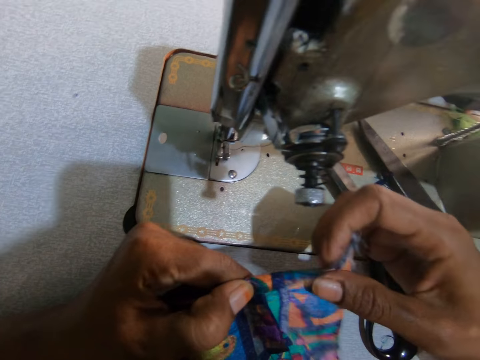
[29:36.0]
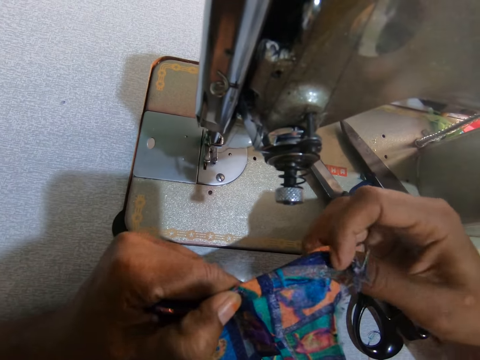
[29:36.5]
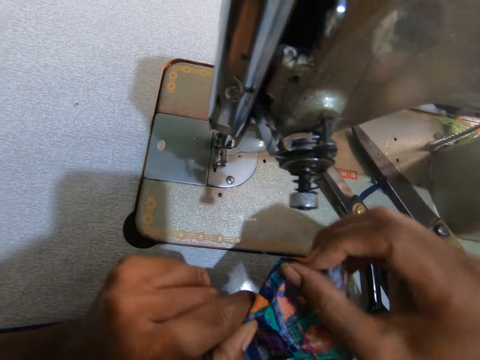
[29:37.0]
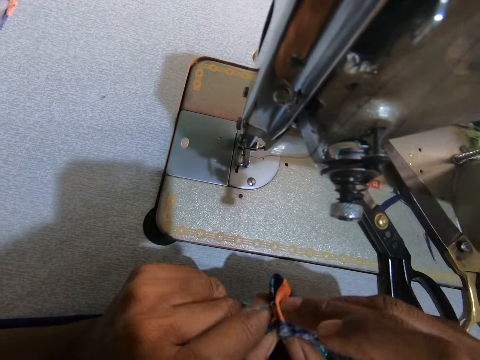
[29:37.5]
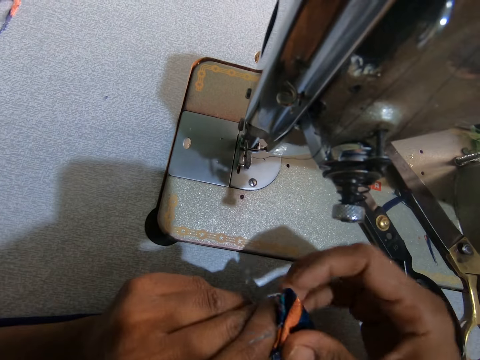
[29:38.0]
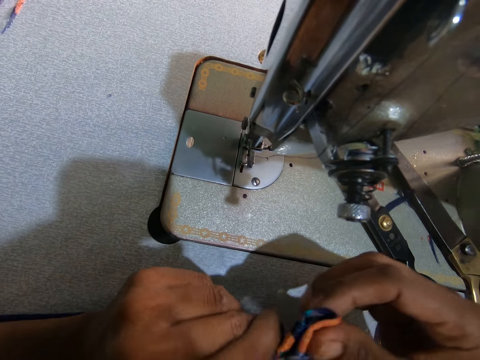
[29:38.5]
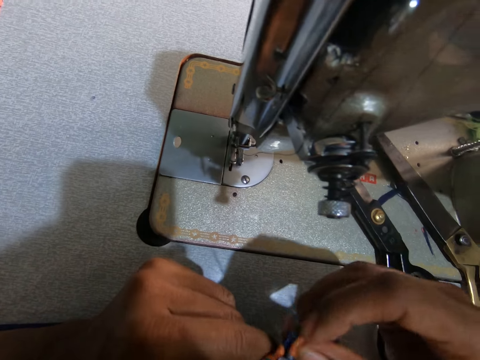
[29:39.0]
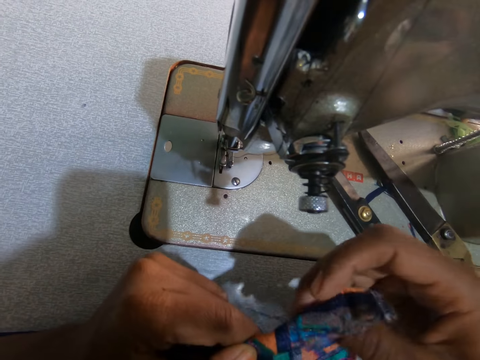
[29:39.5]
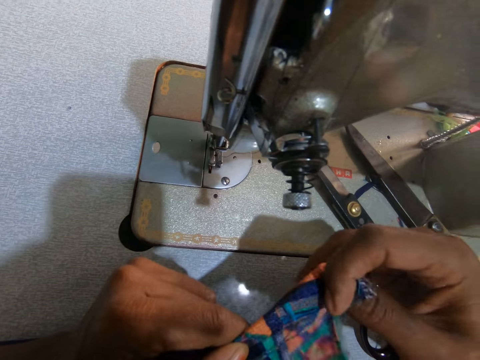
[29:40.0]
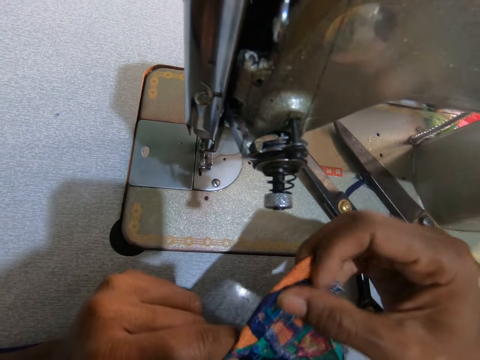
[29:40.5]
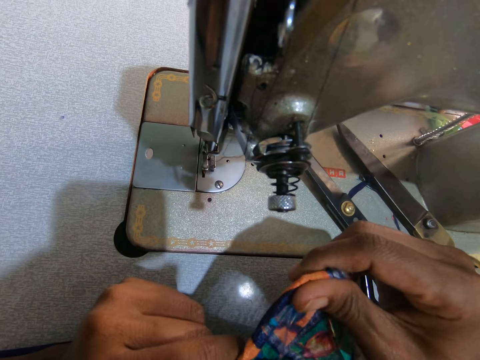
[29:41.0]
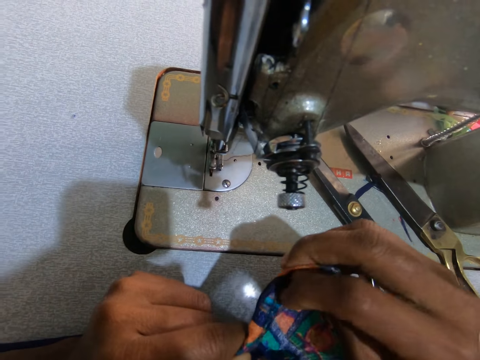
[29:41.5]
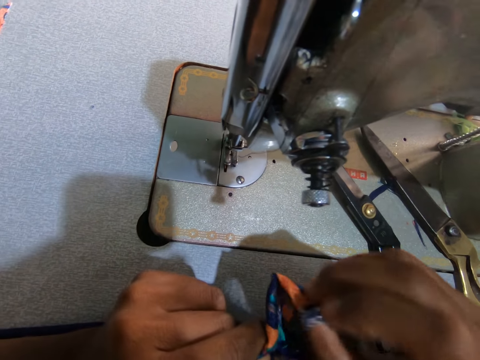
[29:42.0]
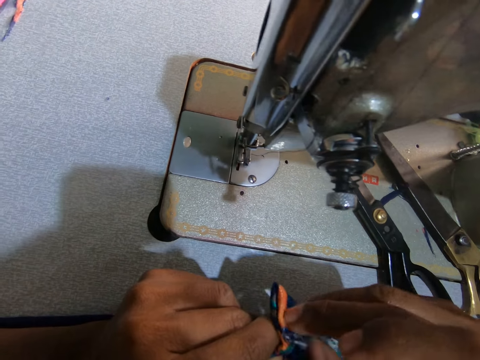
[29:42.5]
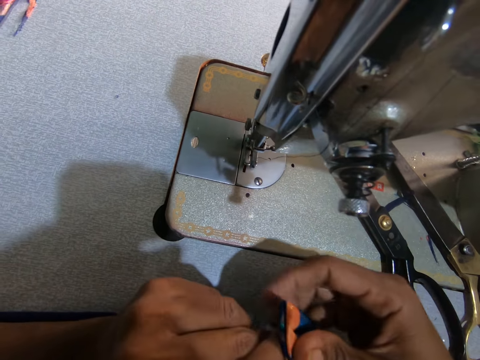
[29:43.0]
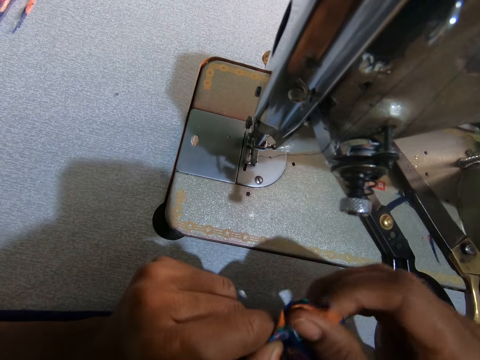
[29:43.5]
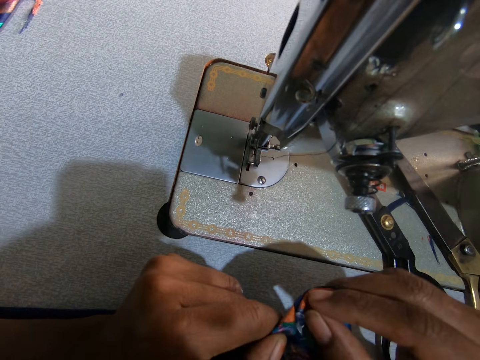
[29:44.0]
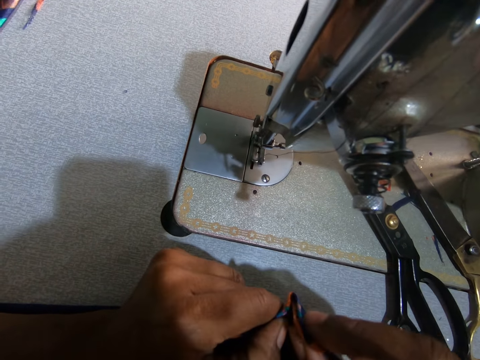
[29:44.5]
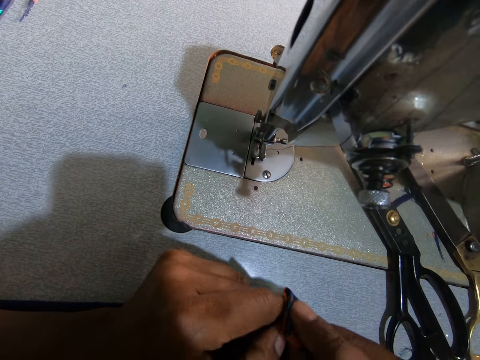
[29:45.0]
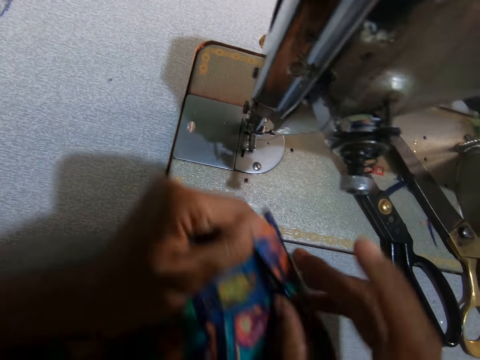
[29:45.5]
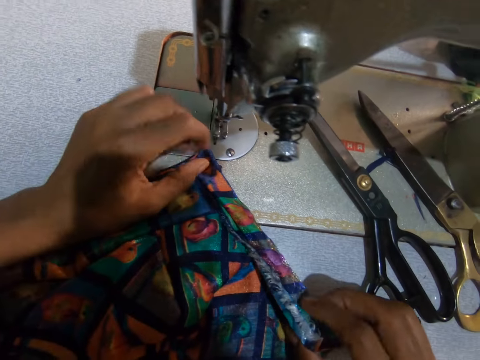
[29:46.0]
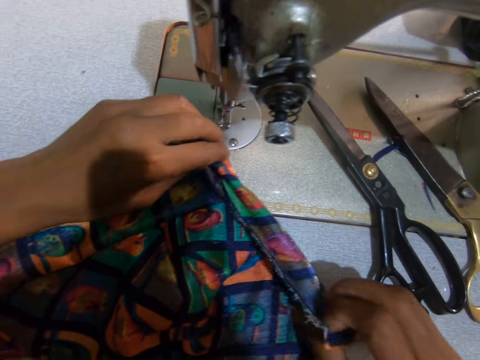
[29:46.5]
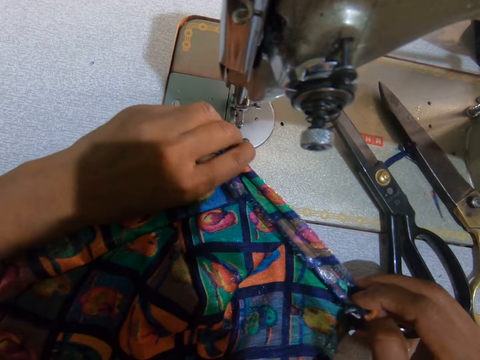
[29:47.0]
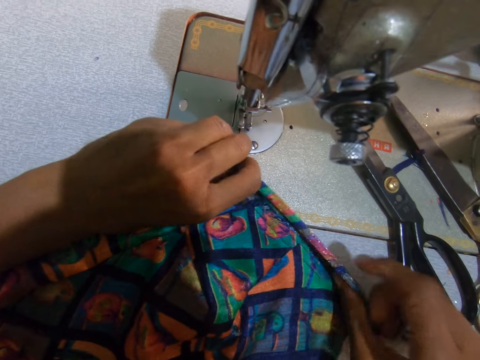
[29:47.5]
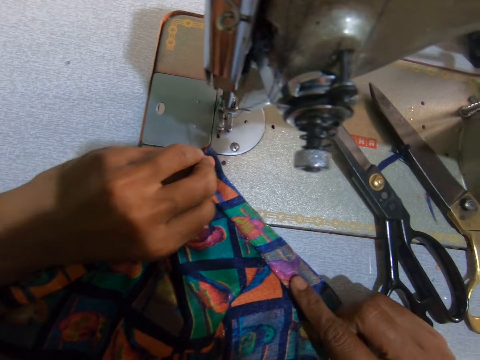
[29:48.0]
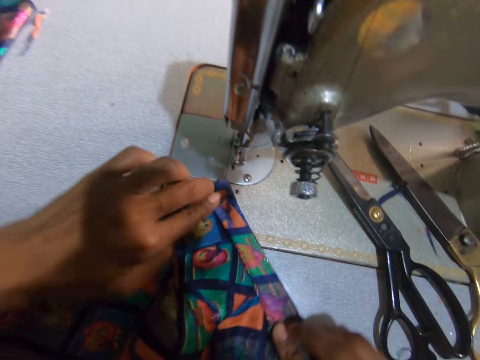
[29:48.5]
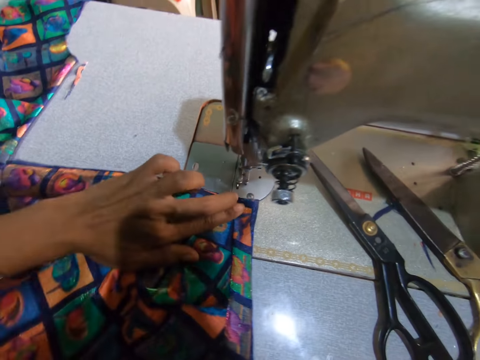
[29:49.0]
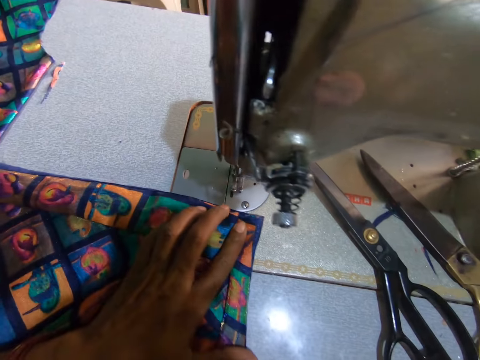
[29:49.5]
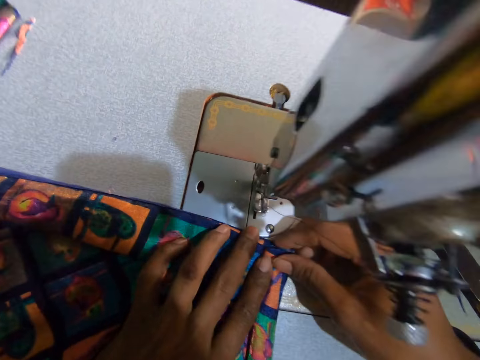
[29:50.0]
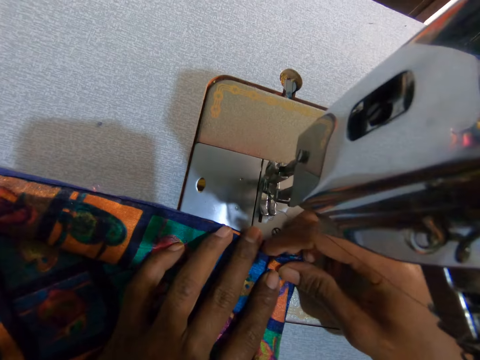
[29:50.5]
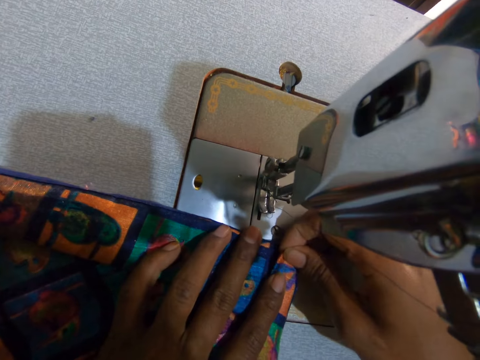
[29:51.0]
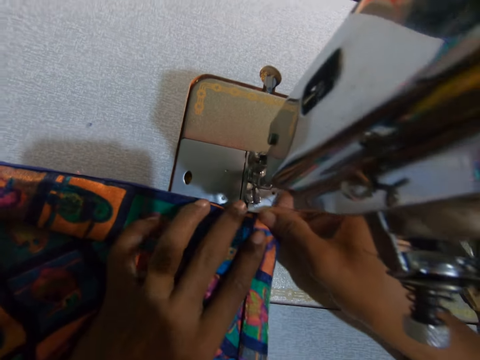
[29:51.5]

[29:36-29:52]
The camera wearer places the fabric on the sewing machine. They fold the fabric. They move the fabric. They align the fabric.

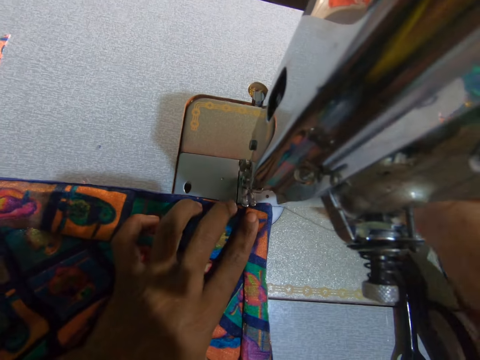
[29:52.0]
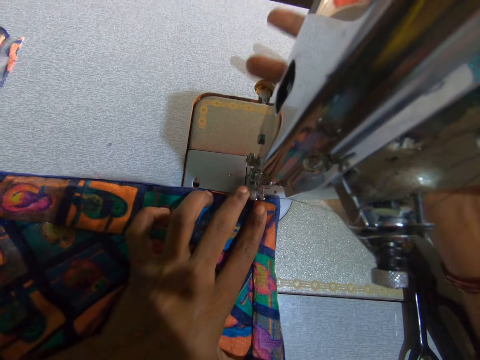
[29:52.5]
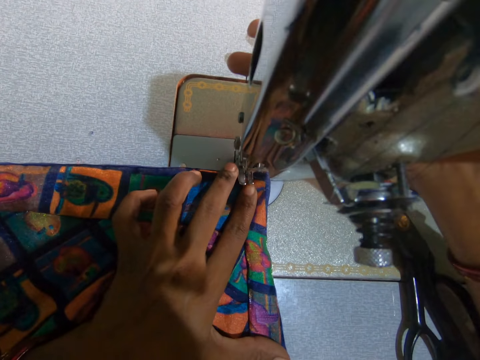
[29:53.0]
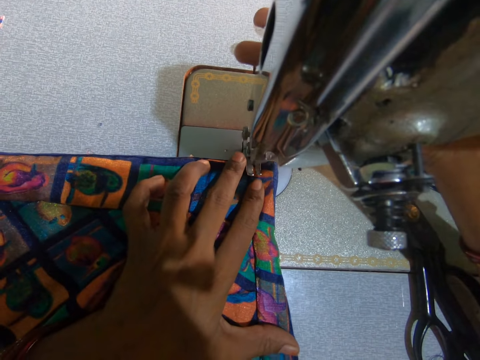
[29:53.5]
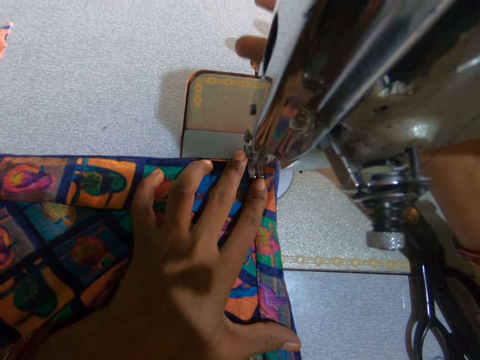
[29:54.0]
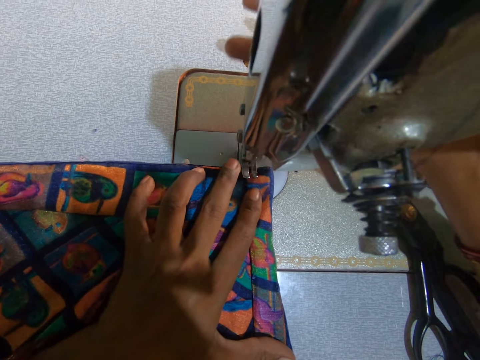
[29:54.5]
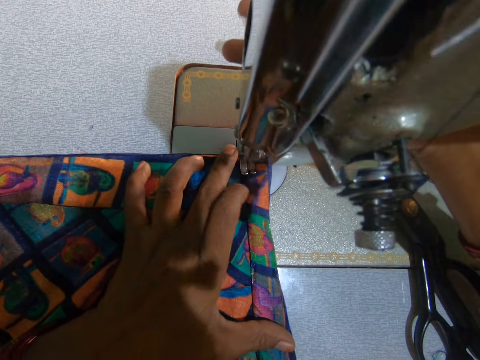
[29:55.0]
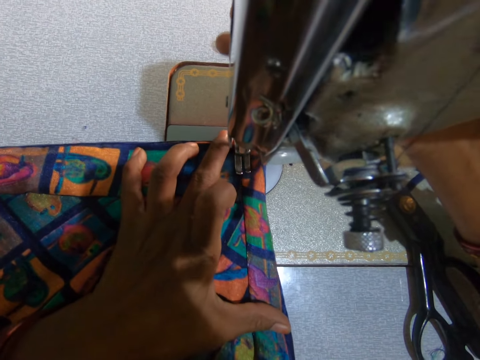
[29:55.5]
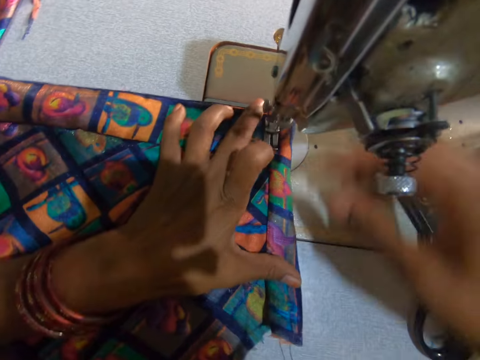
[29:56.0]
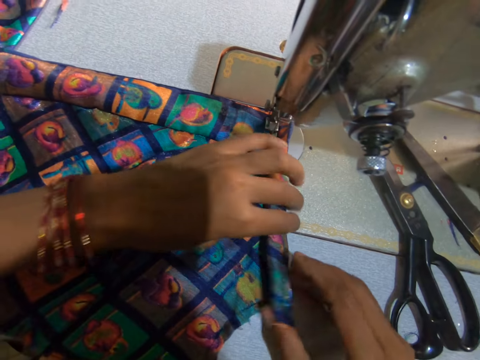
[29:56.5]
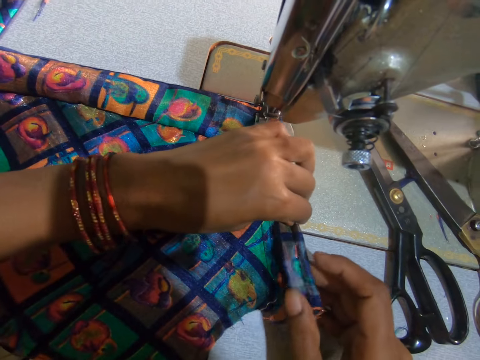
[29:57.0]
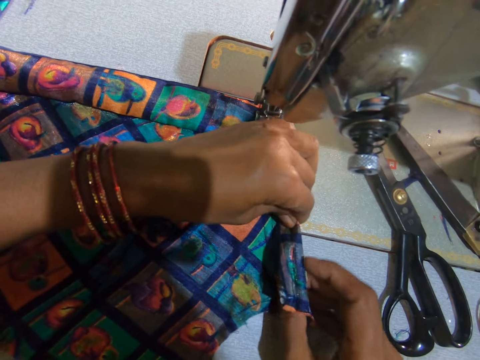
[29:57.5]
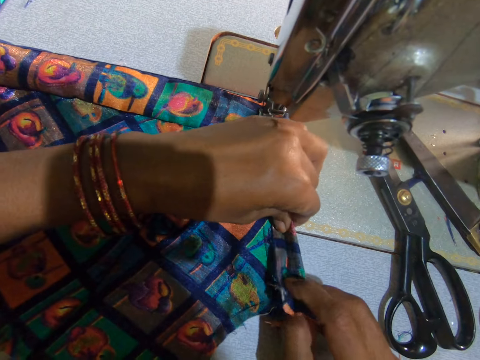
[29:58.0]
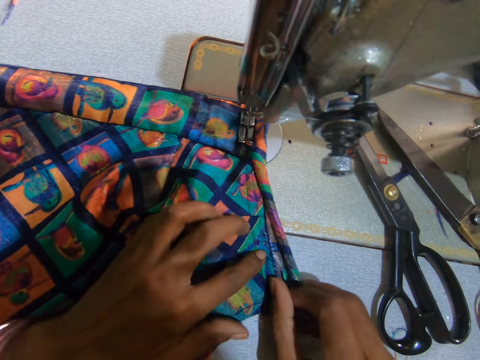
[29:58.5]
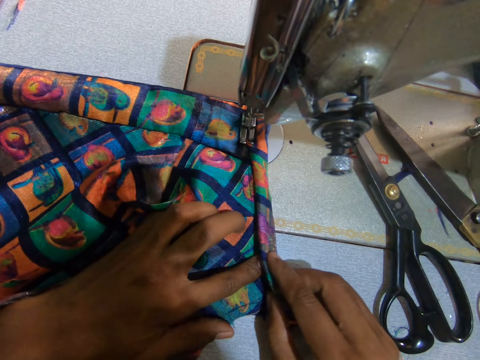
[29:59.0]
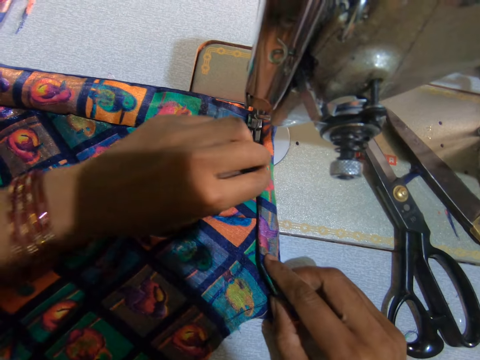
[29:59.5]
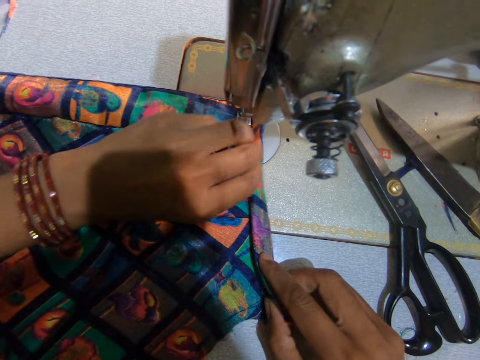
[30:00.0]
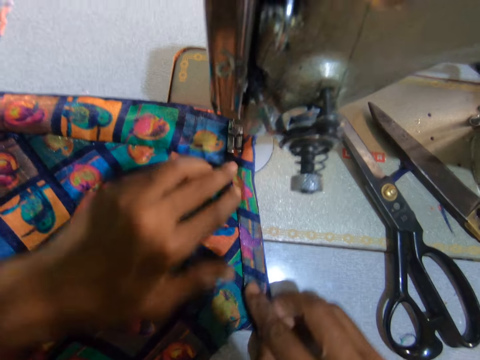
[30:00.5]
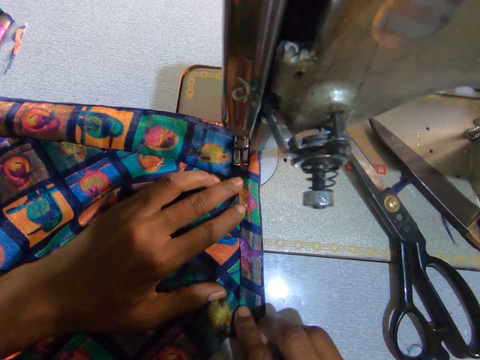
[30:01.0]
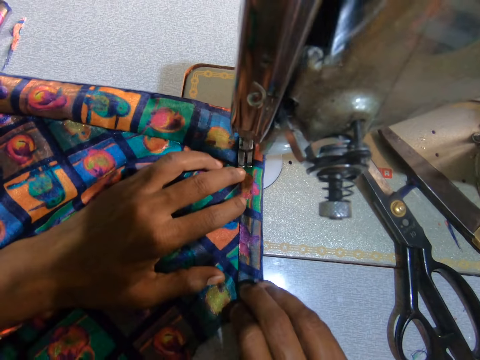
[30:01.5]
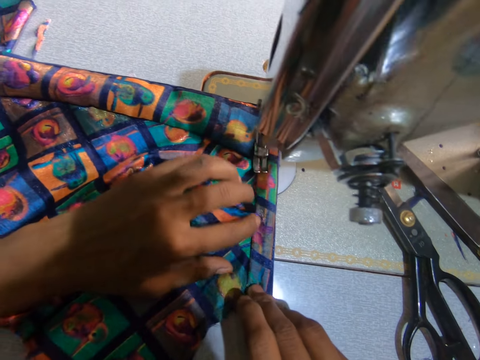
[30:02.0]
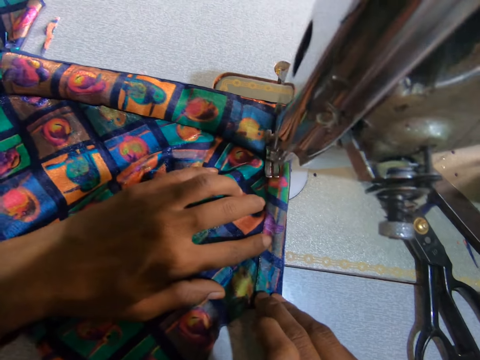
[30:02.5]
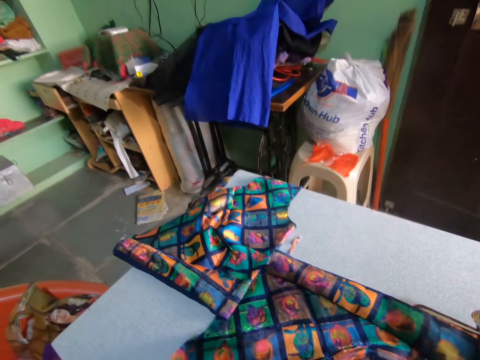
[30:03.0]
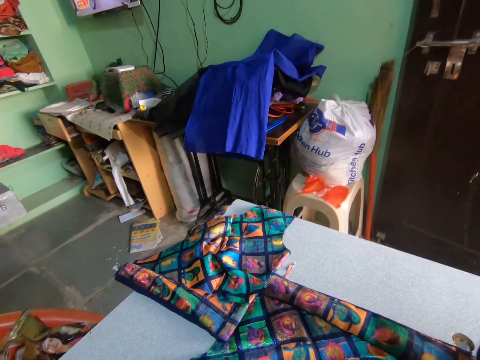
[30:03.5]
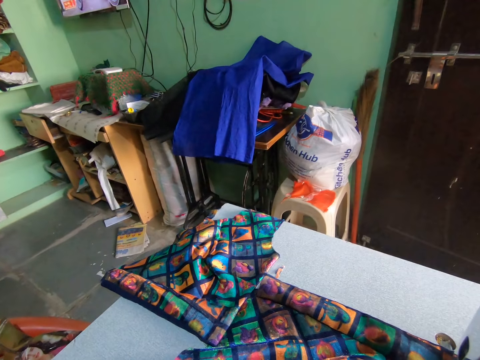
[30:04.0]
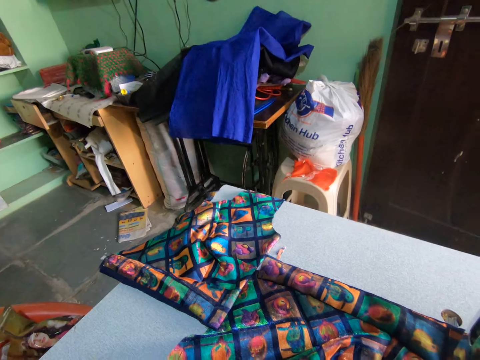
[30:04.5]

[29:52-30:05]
The camera wearer sews the fabrics together with the sewing machine. They operate the sewing machine. They unfold the fabric. They fold the fabric. They sew the fabric. They look around.
